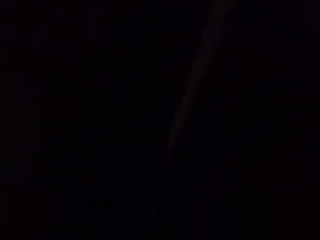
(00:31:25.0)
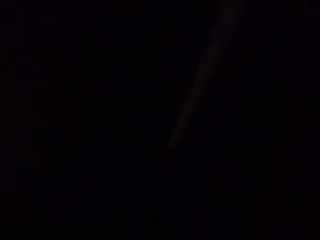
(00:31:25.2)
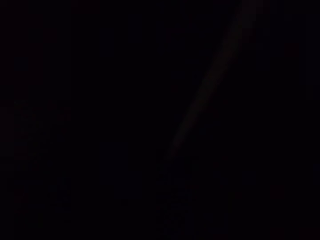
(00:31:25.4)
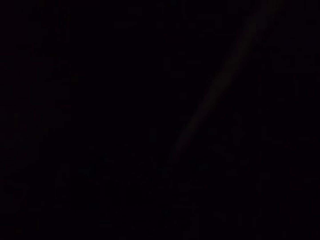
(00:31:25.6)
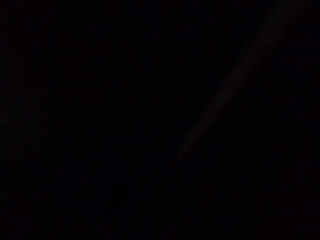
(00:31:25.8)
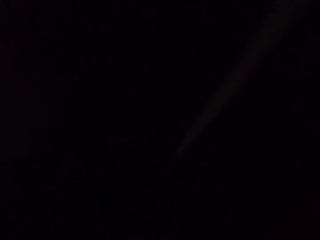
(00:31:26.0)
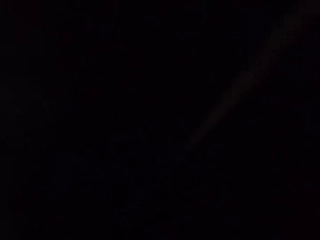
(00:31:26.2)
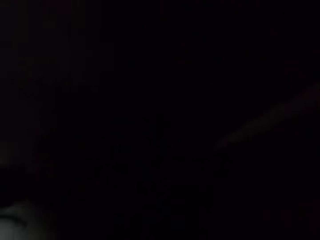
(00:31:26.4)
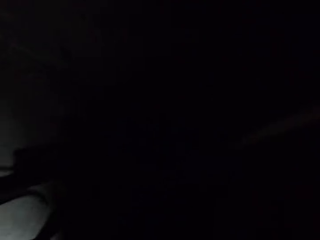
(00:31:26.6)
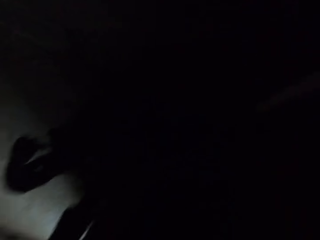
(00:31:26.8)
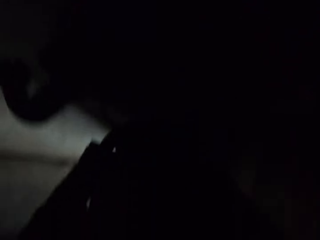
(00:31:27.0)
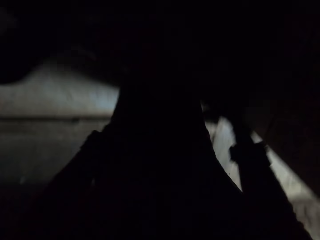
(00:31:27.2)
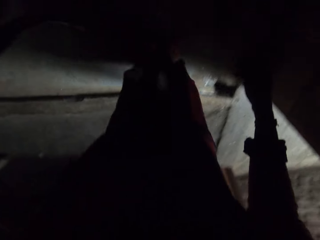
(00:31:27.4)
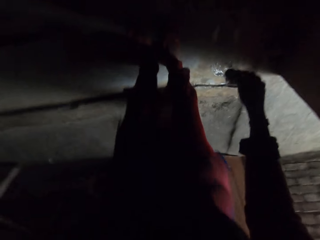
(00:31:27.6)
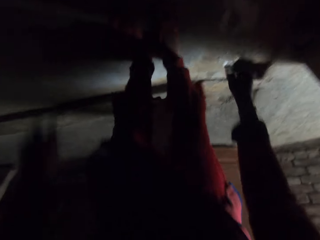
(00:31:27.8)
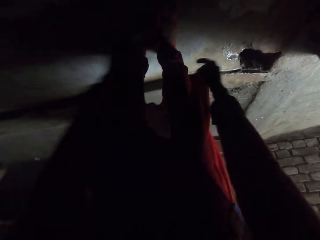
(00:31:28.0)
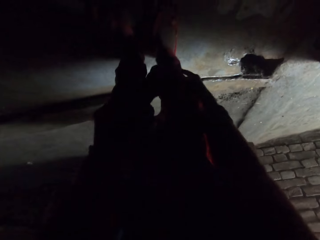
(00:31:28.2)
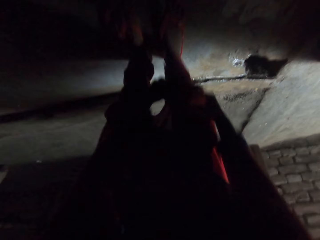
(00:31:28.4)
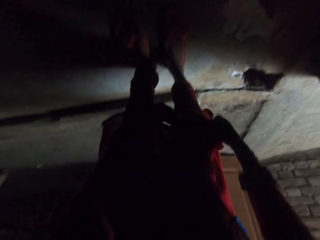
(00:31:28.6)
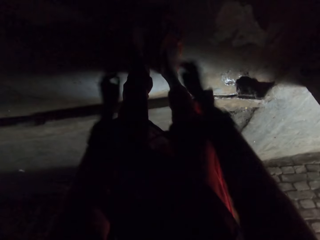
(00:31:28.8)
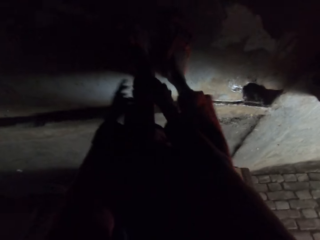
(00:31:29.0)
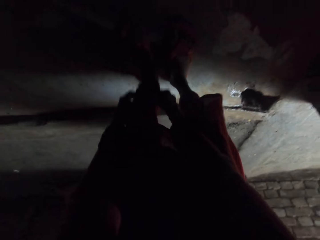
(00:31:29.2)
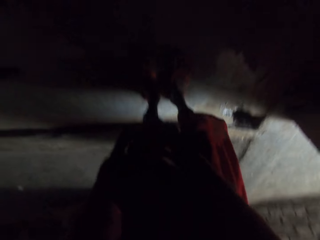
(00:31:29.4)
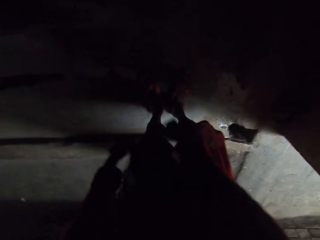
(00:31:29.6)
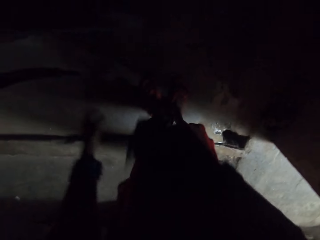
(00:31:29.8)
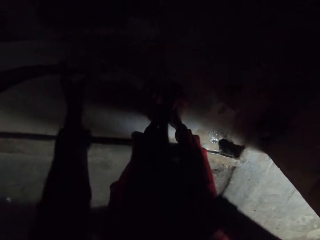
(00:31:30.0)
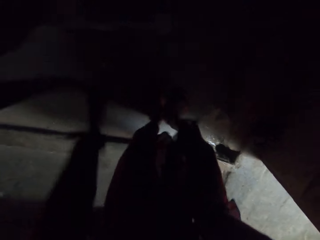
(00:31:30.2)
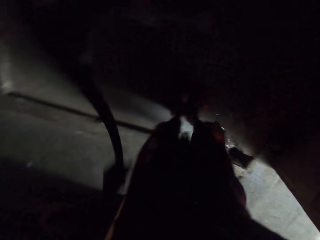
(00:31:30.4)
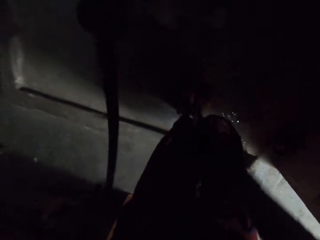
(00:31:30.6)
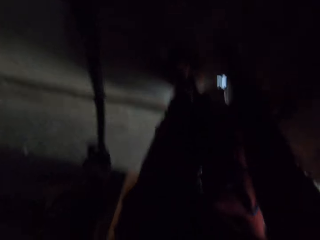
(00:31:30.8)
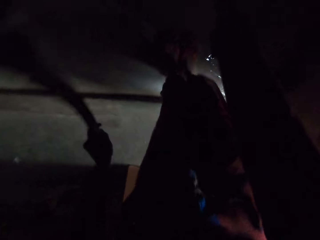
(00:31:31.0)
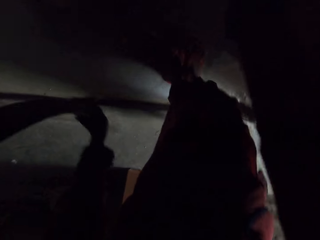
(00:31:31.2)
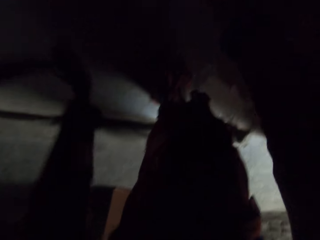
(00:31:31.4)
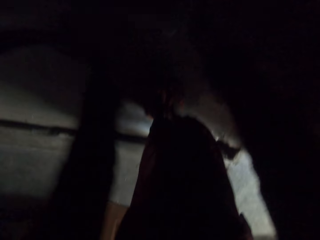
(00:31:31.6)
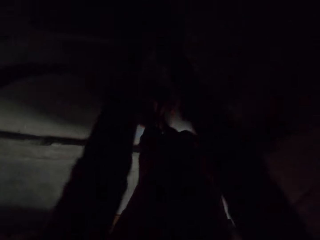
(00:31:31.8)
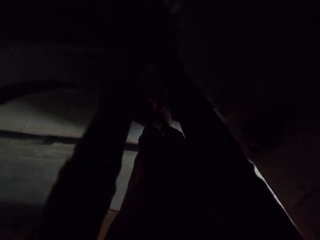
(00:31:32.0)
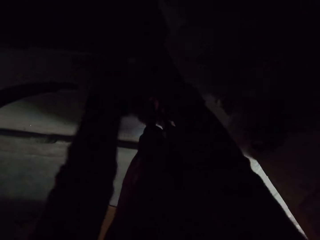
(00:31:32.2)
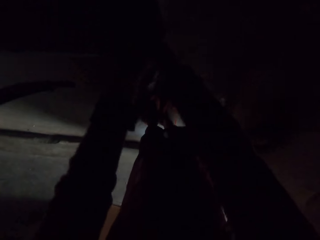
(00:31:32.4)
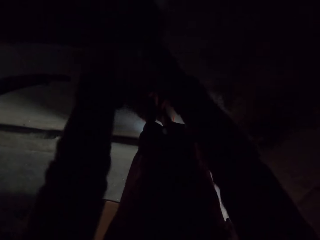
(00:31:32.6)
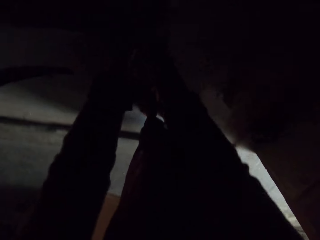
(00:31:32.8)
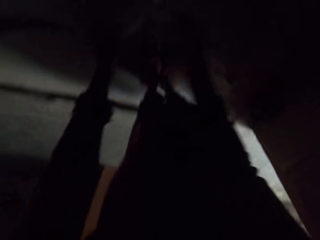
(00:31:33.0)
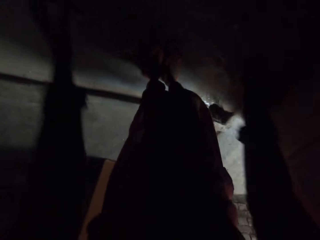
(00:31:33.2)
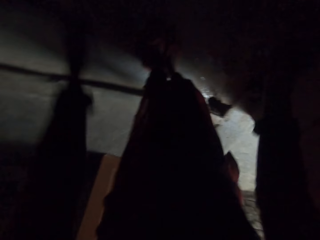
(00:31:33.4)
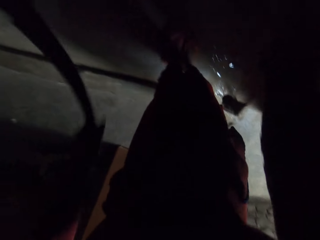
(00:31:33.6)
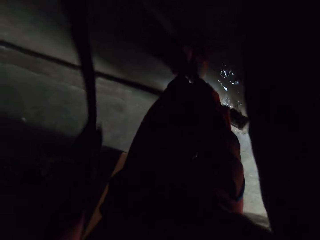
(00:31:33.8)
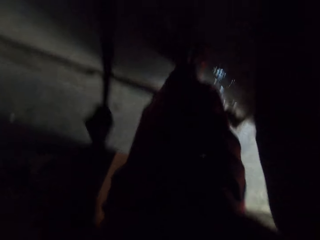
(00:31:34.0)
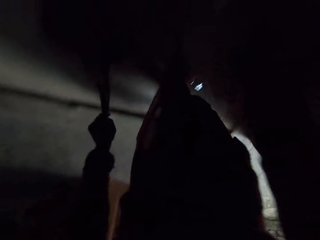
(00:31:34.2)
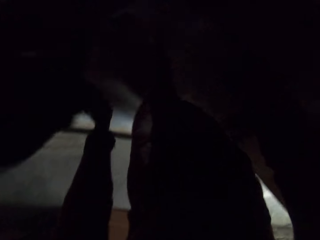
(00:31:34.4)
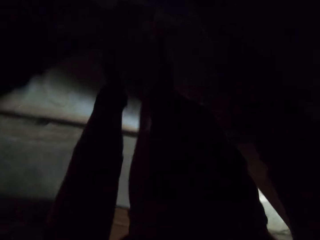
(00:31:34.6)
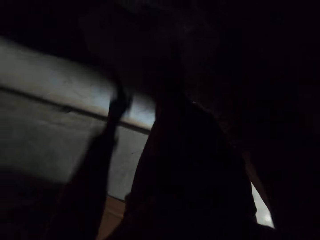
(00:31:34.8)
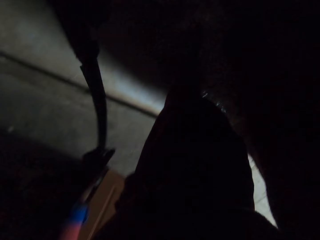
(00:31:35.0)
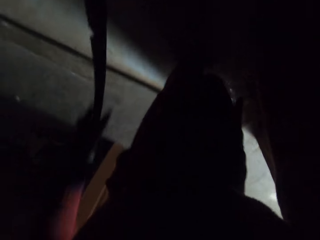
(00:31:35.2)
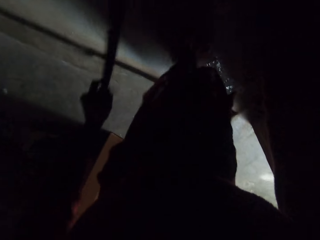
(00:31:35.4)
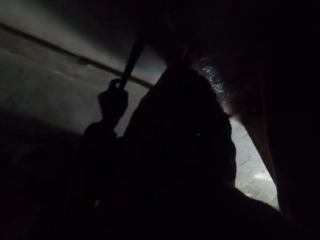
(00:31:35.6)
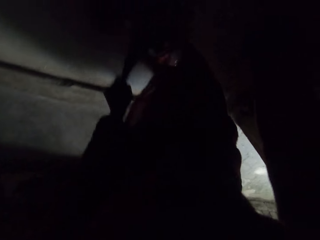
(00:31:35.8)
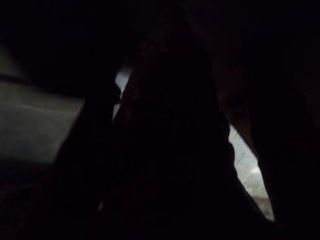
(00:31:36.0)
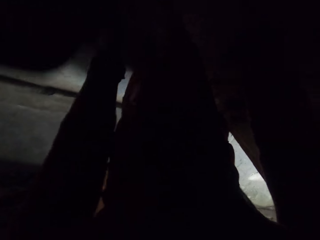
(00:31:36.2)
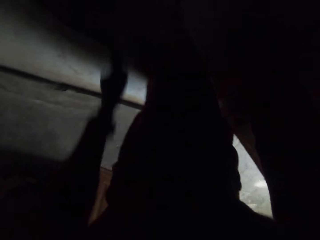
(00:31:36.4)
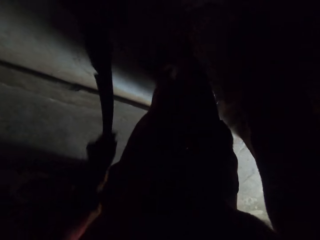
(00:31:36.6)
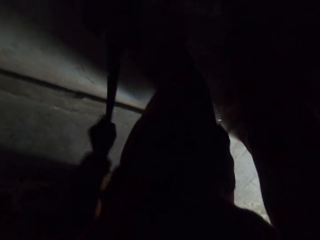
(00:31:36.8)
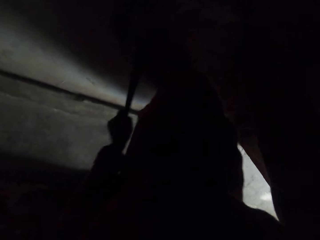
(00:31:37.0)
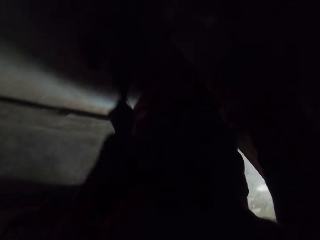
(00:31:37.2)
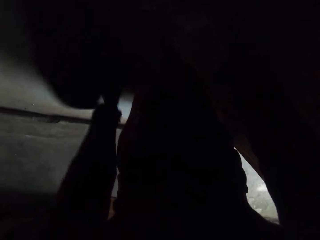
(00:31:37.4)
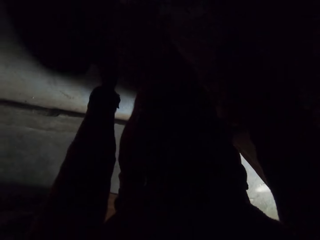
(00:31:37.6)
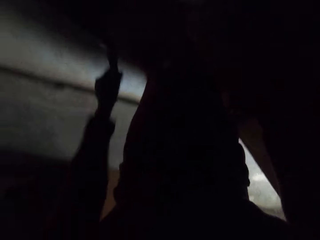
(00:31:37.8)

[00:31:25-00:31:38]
The camera wearer bends down. She folds her trouser. She pulls her pants up. She pumps water from a hand water pump. She holds water with the other hand. She rinses her hands. She pumps water from the hand water pump.

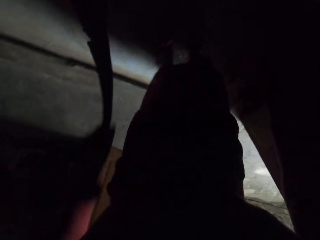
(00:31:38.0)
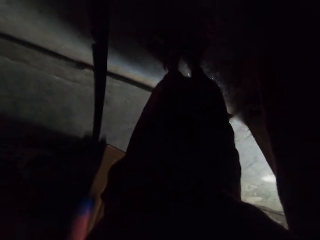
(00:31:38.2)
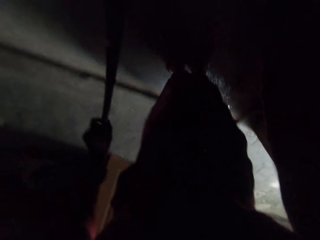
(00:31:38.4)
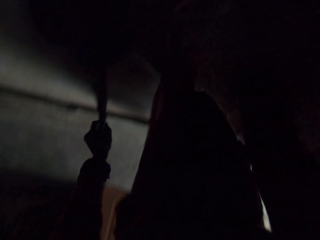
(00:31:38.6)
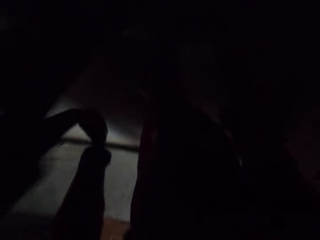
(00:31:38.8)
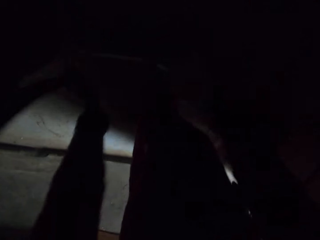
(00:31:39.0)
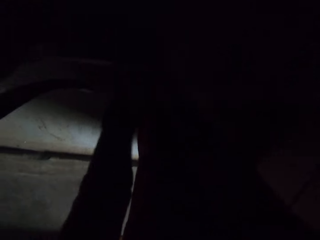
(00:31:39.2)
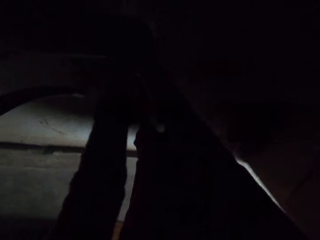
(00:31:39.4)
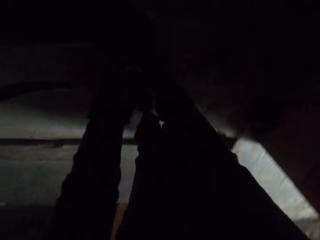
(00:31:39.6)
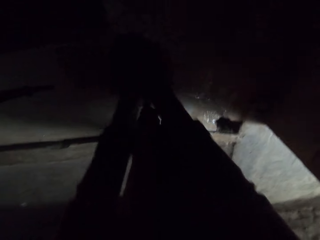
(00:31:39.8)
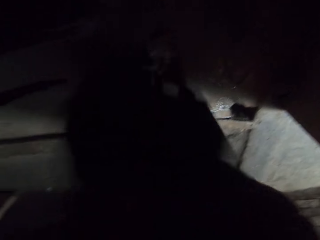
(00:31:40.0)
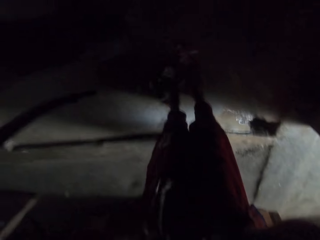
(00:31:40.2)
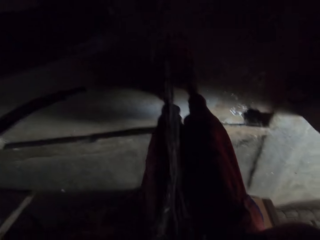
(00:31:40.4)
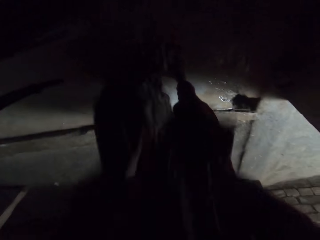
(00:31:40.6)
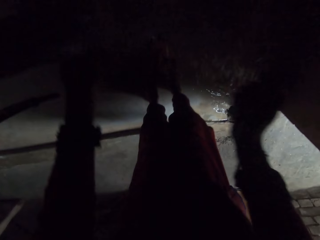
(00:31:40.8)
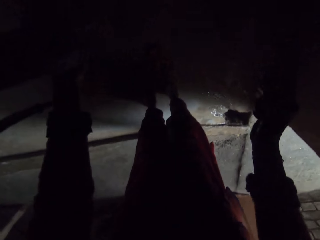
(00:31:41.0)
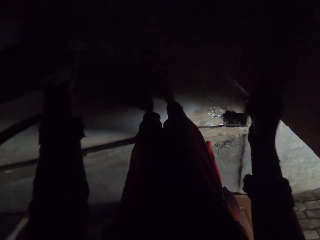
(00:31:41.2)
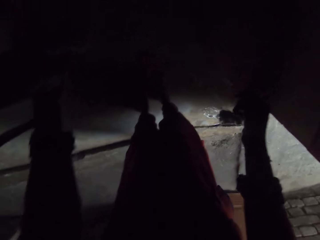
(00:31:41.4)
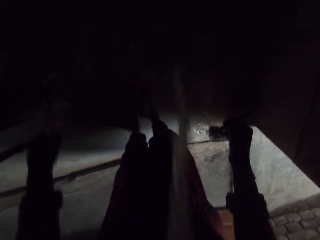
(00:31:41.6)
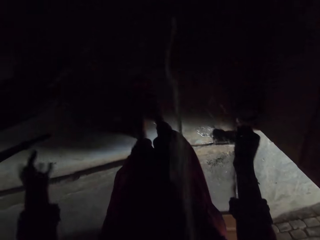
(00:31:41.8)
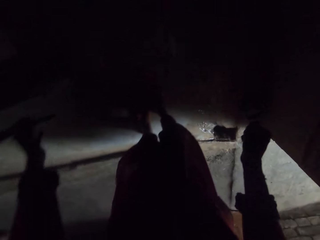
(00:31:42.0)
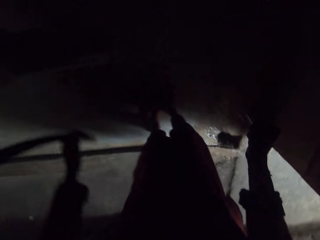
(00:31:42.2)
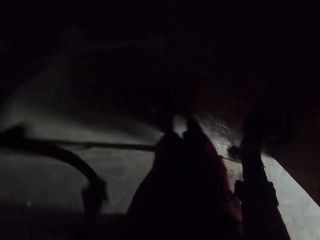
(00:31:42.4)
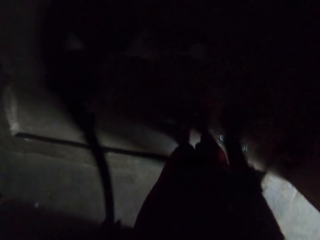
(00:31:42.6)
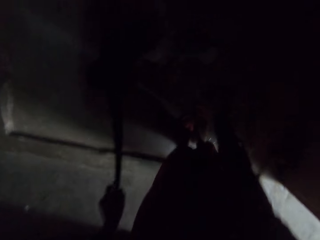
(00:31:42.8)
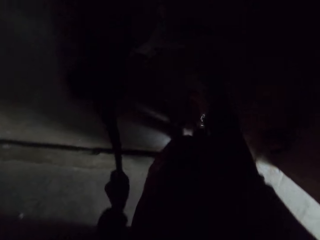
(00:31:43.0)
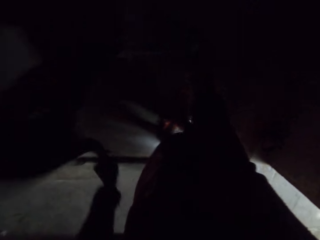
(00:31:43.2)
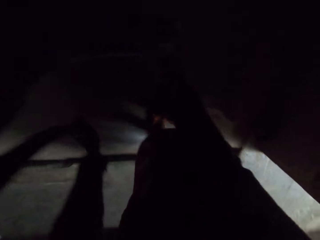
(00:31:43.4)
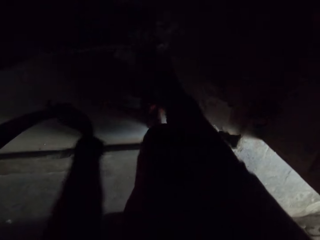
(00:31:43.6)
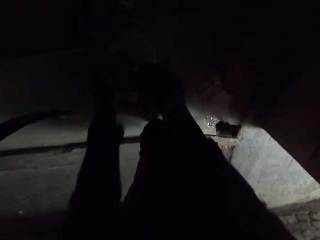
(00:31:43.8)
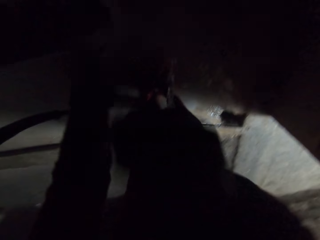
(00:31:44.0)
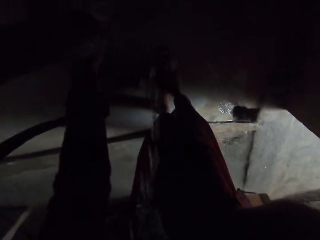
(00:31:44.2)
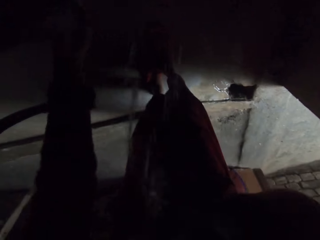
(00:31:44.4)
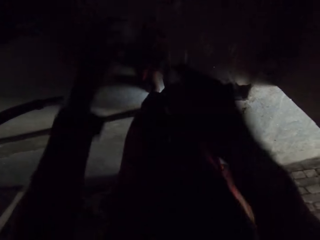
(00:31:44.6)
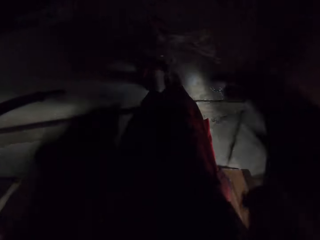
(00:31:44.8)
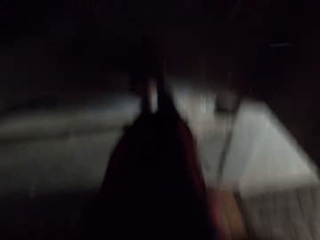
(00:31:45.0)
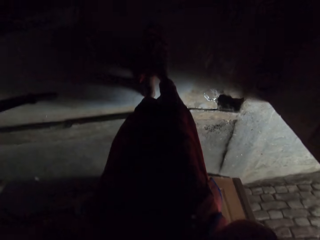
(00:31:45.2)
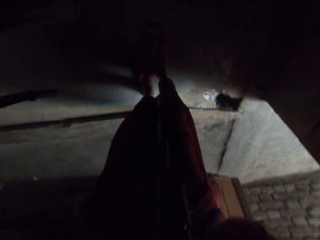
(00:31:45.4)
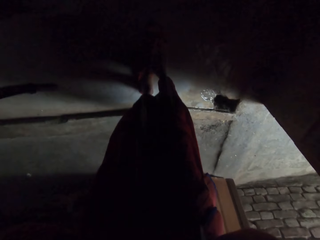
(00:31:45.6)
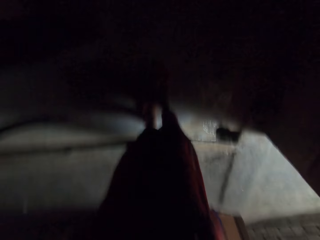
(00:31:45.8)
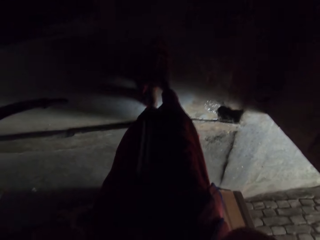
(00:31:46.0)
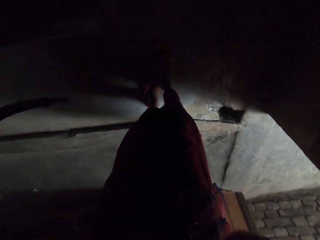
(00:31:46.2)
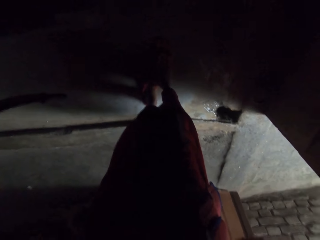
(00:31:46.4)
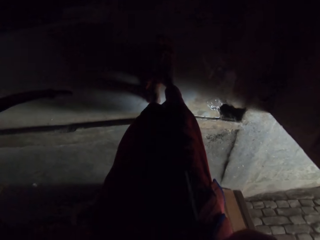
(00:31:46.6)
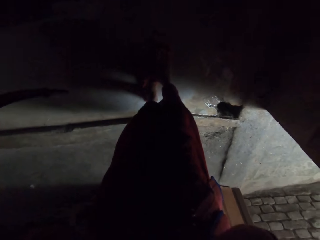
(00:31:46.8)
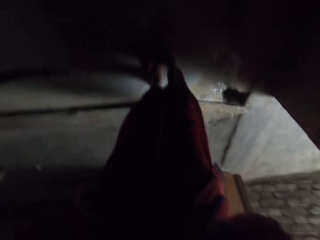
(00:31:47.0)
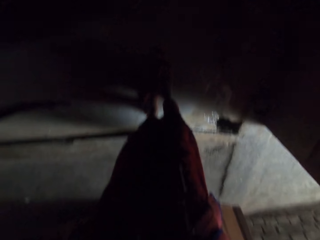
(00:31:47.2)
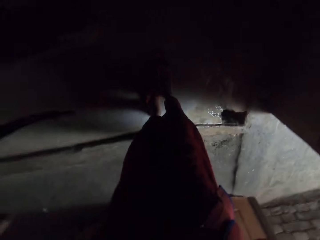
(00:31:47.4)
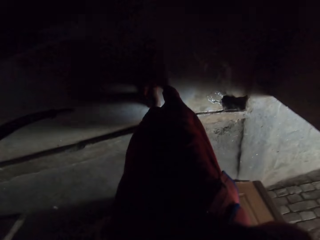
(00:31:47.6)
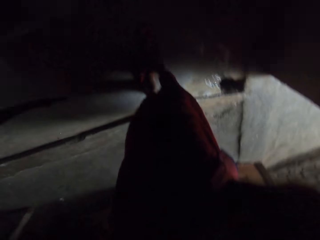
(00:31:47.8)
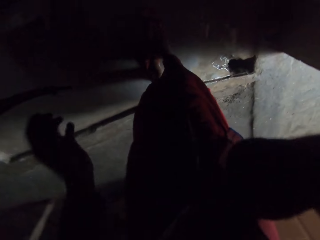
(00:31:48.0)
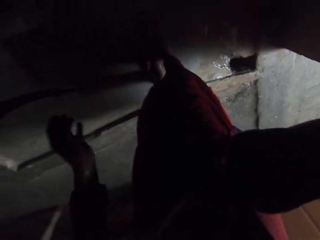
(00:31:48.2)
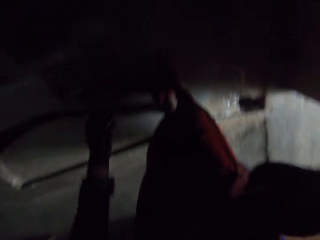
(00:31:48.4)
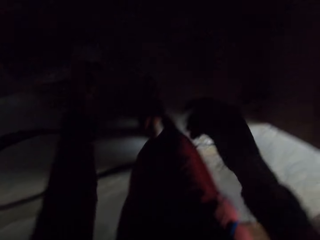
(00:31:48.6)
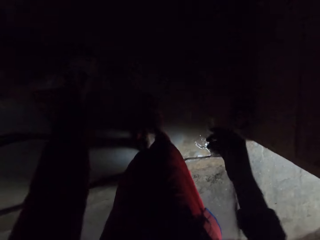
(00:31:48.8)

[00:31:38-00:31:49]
The camera wearer takes water to her mouth with her hands. She washes her face. She spits water on the ground. She moves her hands towards the water pump. She pumps water from the hand water pump. She moves her hand towards the water. She takes water to her mouth with her hand. She moves the water towards the face and lifts her hands. She cleans her face with her hands.
